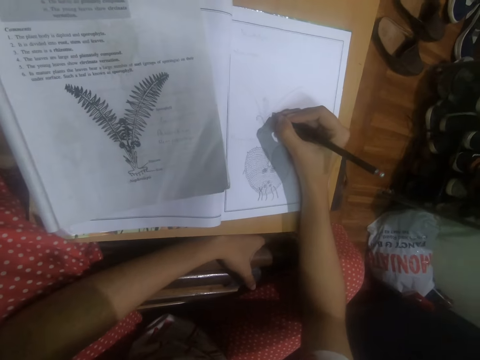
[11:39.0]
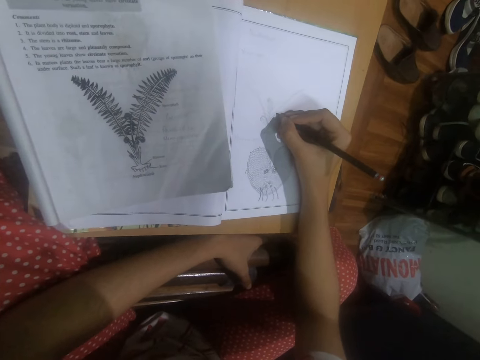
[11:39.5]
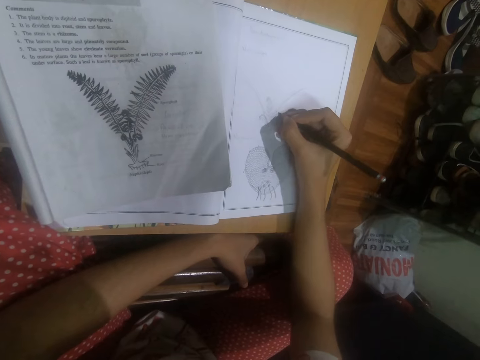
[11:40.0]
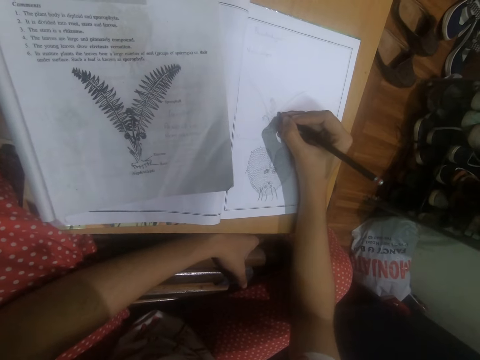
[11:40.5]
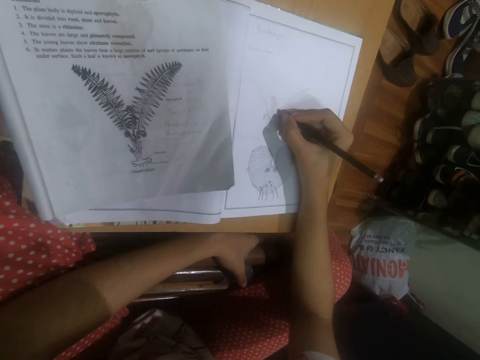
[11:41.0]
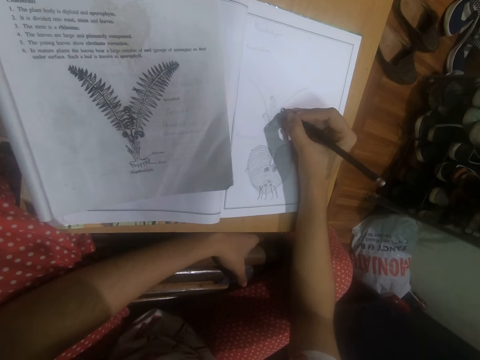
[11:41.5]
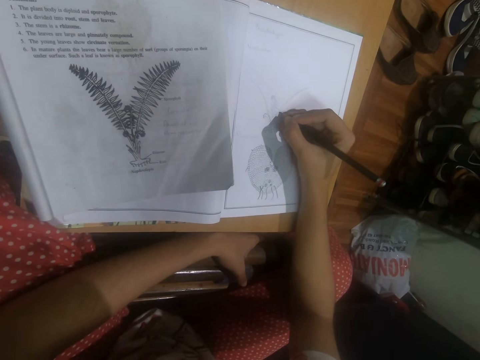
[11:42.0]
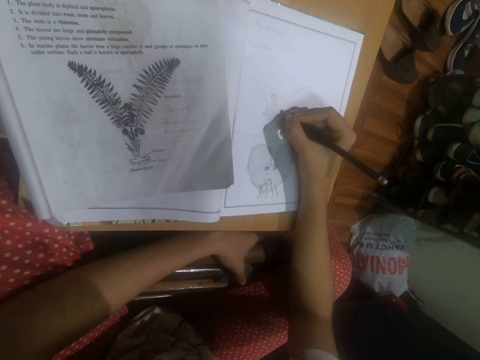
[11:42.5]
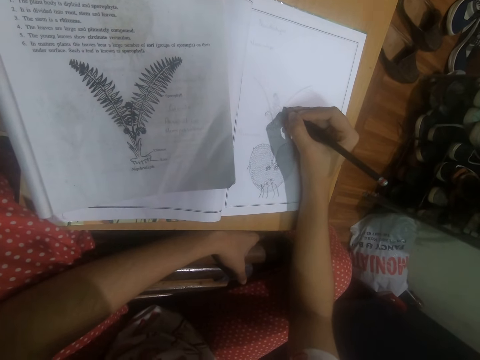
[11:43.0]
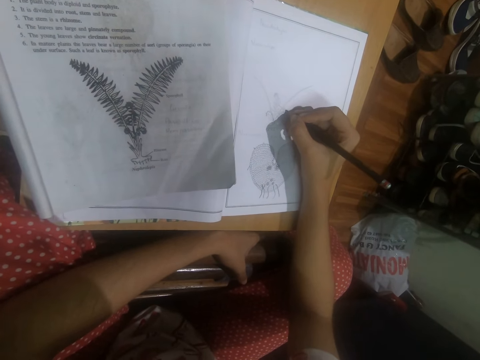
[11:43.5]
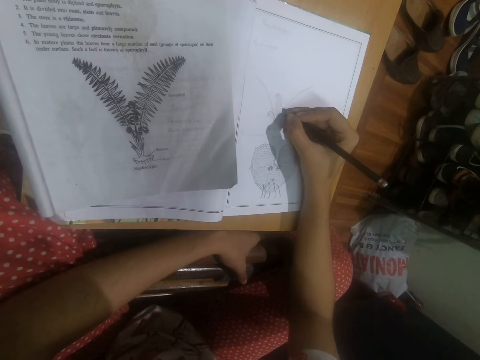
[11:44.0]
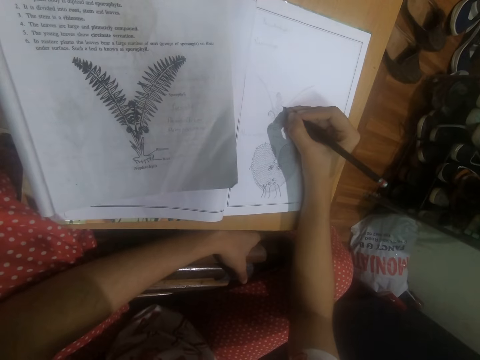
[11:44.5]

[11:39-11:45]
The camera wearer draws on the book with a pencil.

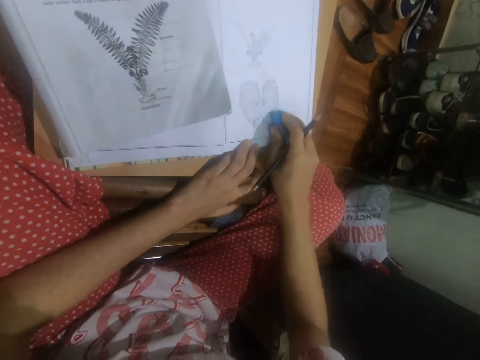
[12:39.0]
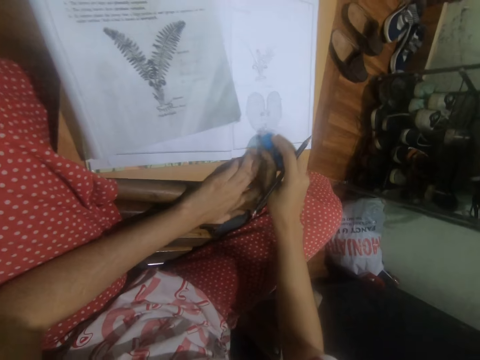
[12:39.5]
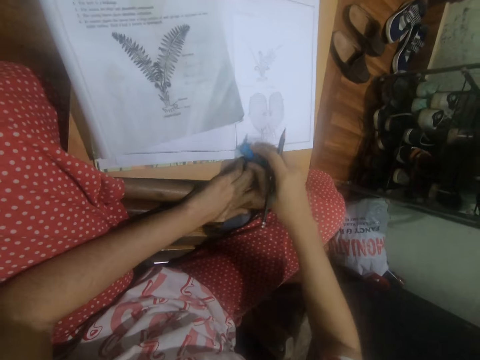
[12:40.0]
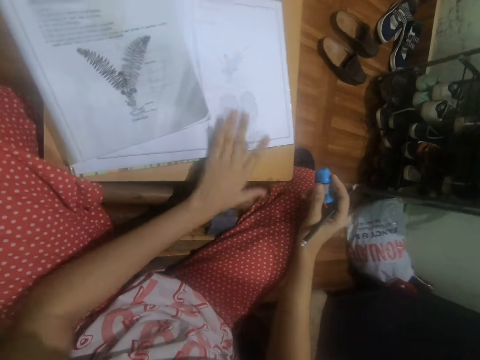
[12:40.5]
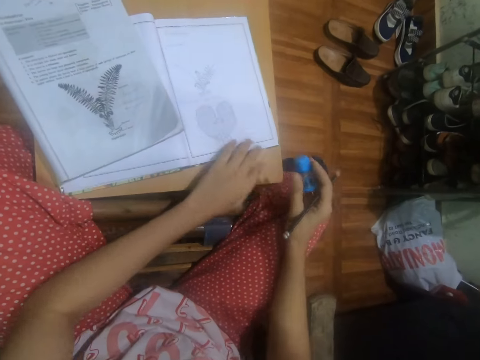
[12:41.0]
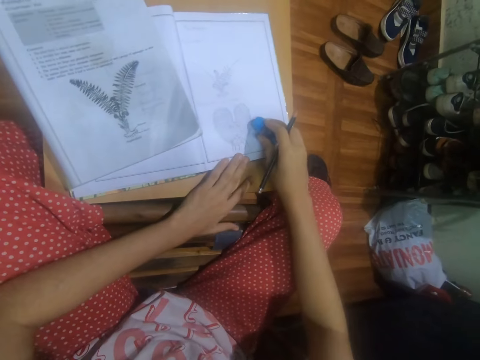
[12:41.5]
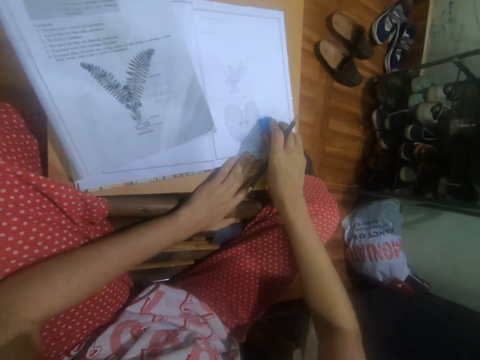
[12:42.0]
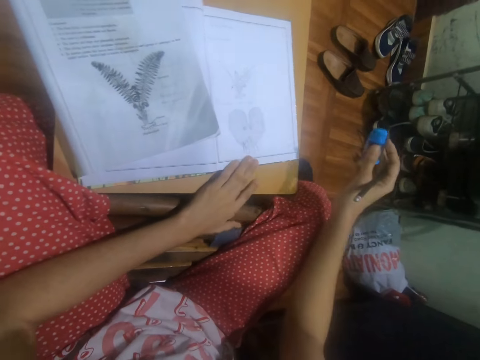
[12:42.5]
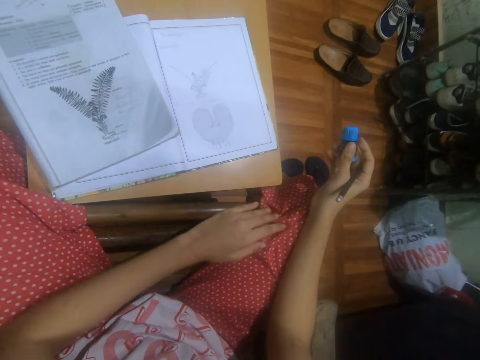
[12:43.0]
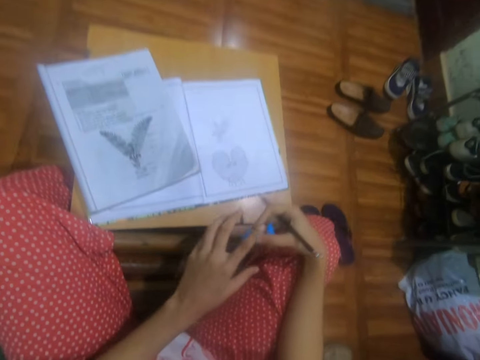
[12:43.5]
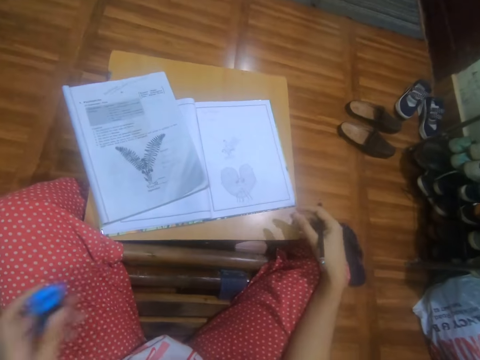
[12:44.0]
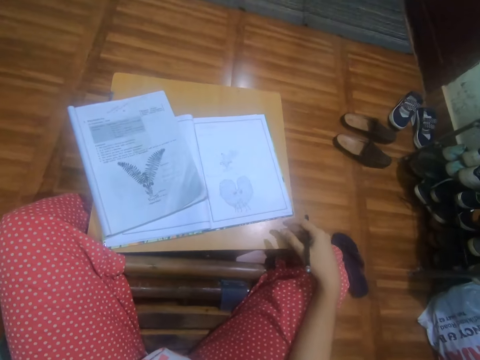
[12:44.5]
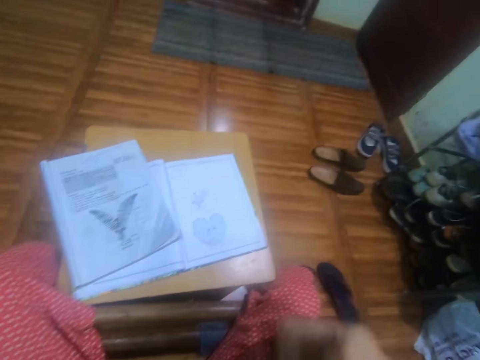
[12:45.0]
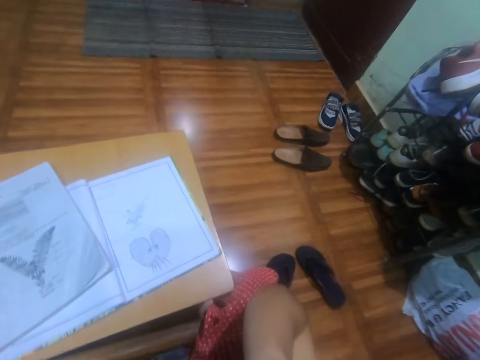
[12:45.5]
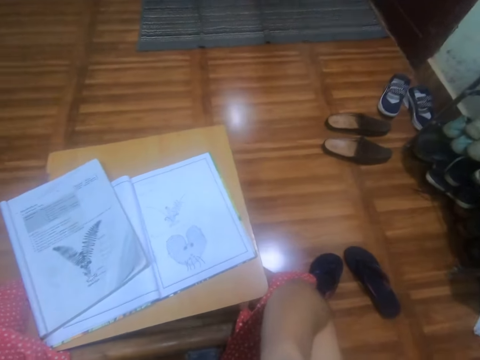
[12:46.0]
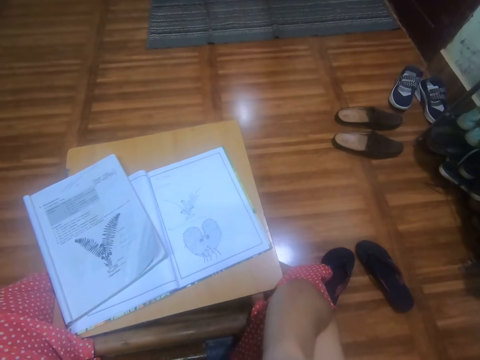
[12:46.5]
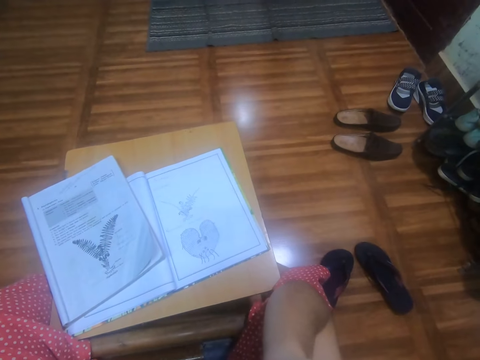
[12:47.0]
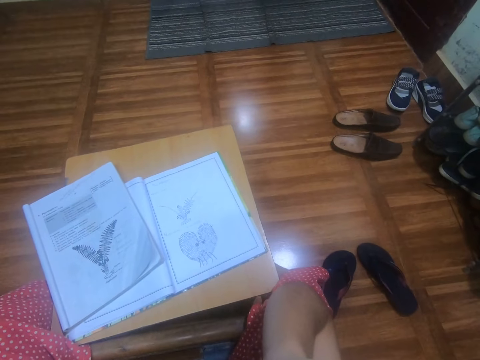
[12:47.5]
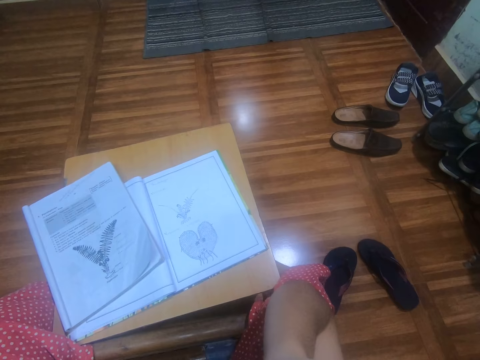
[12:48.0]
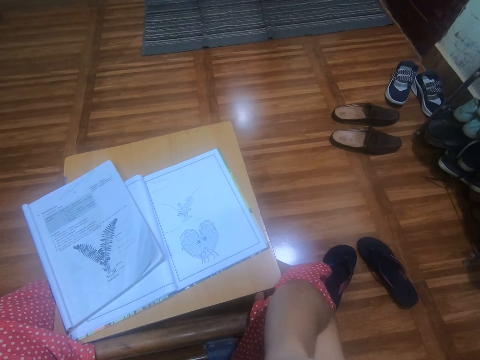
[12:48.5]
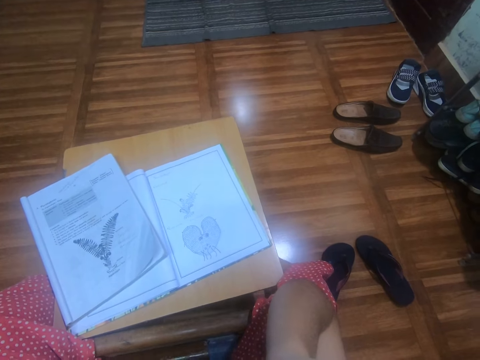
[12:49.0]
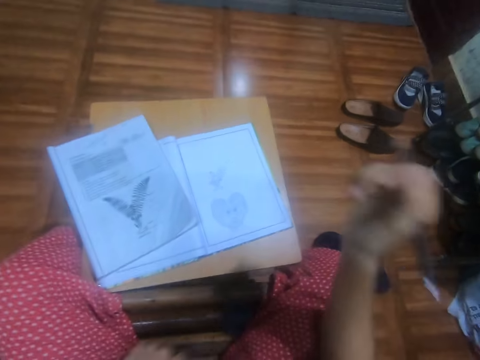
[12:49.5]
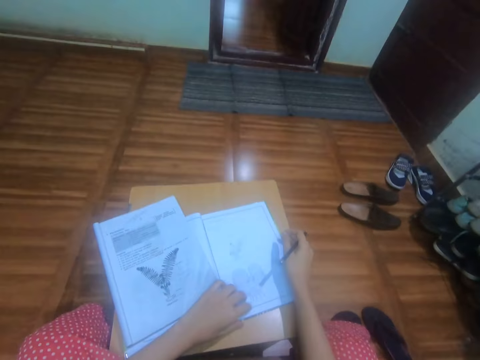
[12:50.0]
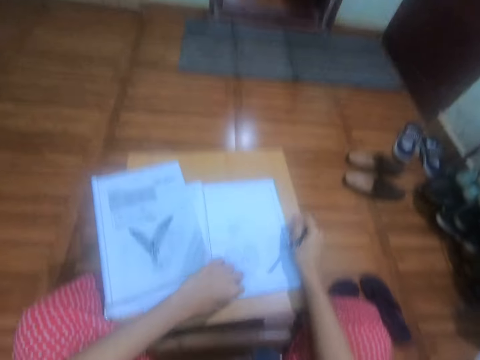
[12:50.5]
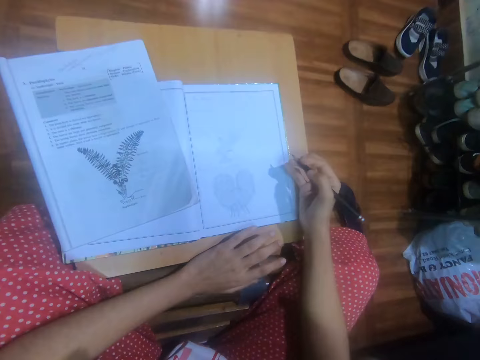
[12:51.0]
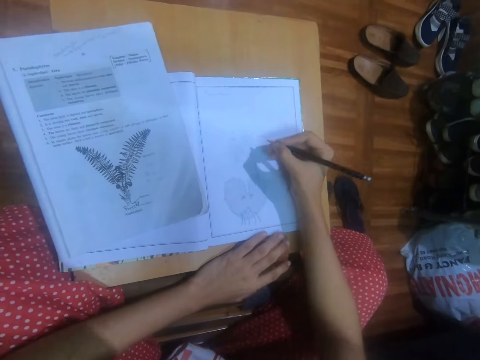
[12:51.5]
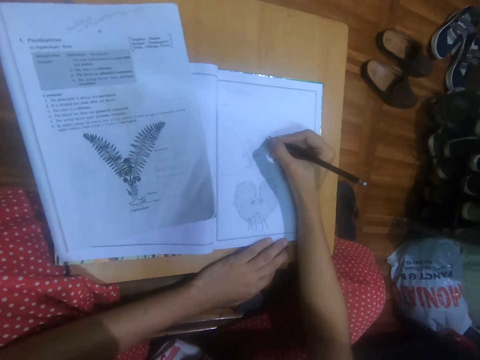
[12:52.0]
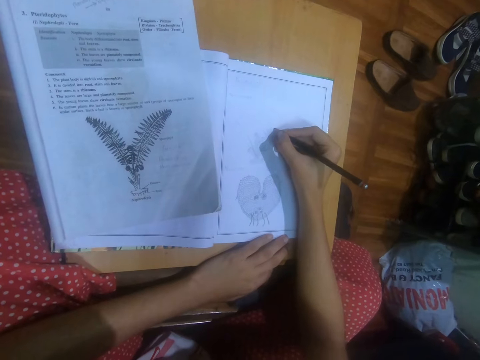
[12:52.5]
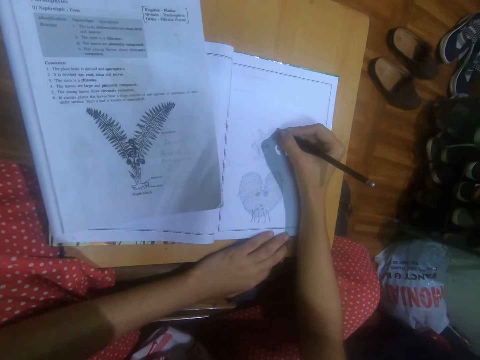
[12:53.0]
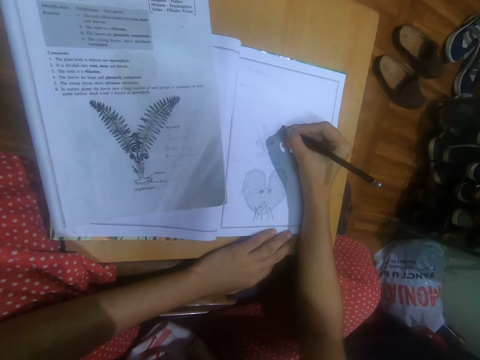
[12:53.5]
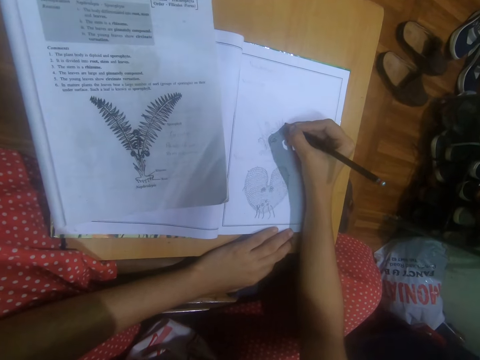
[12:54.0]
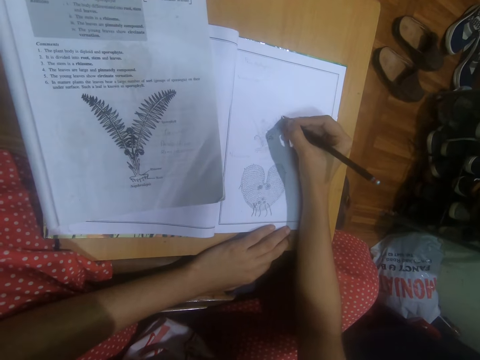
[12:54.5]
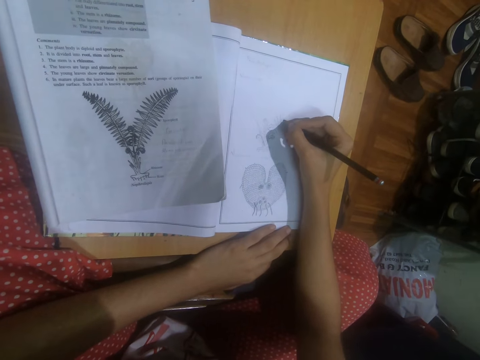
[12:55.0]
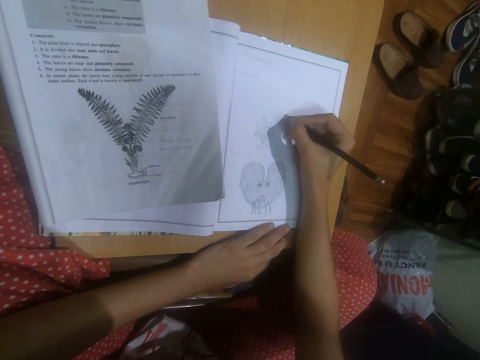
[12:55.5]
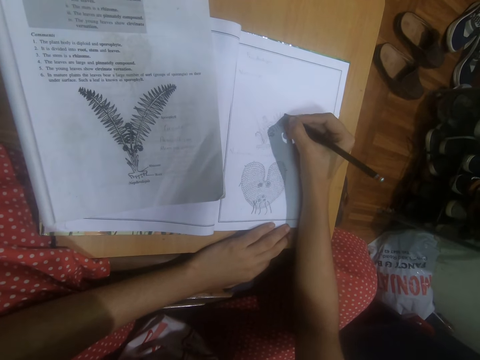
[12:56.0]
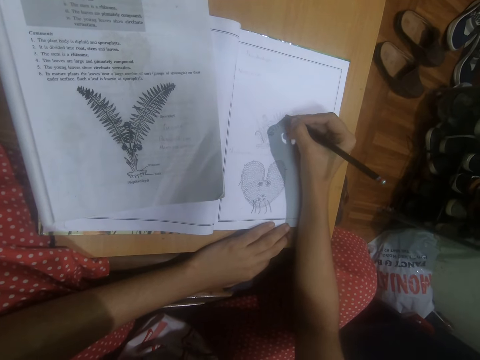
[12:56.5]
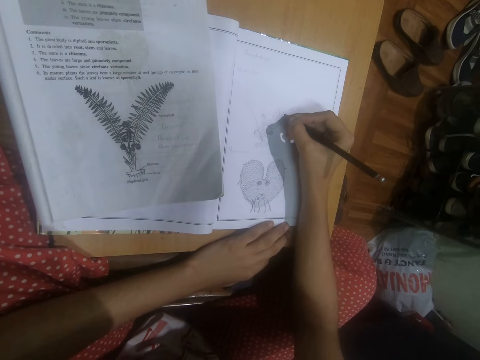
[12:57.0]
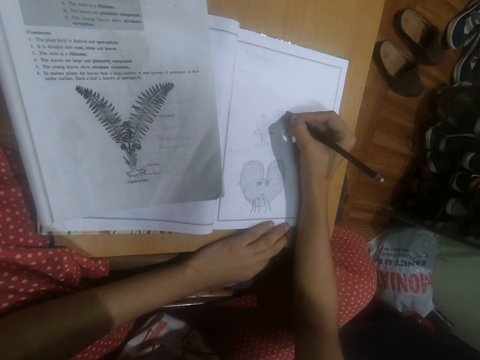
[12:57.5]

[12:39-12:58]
The camera wearer wipes the book with her left hand. She holds the book with her left hand. She erases the drawing in the book with the eraser in her right hand. She wipes the book with her left hand. She passes the eraser from her right hand to her left hand. She drops the eraser into the purse with her left hand. She touches her face with her right hand. She looks at the book. She adjusts the books on the table with both hands. She places her left hand on the table. She draws in the book with the pencil in her right hand.

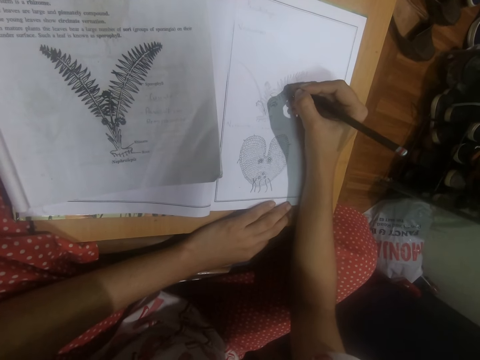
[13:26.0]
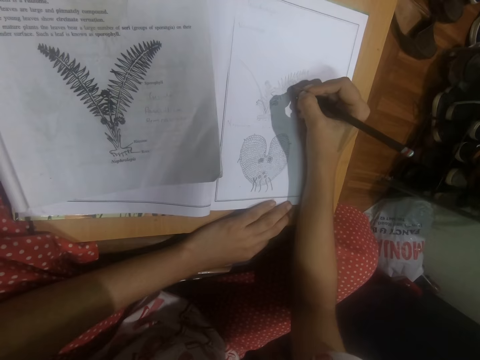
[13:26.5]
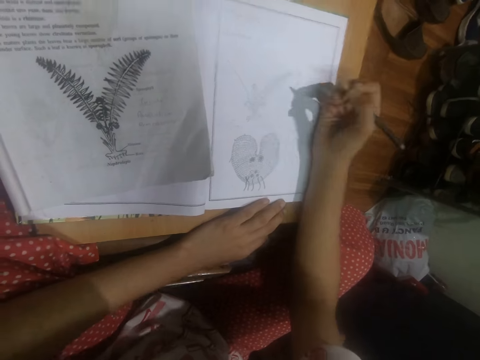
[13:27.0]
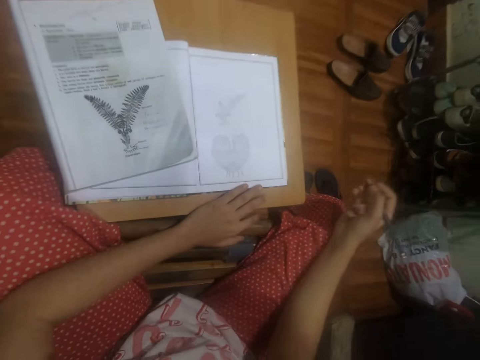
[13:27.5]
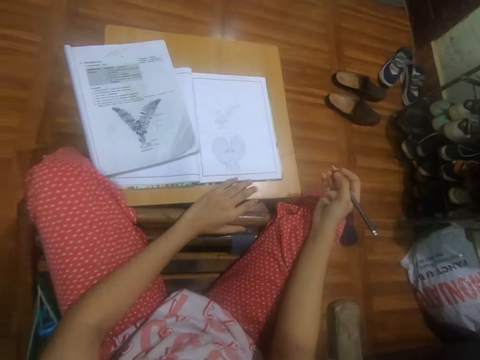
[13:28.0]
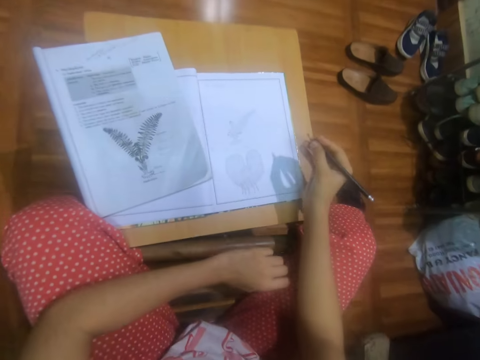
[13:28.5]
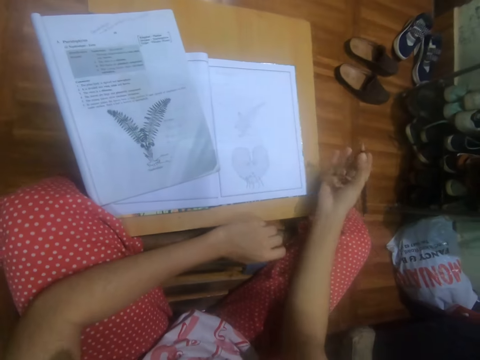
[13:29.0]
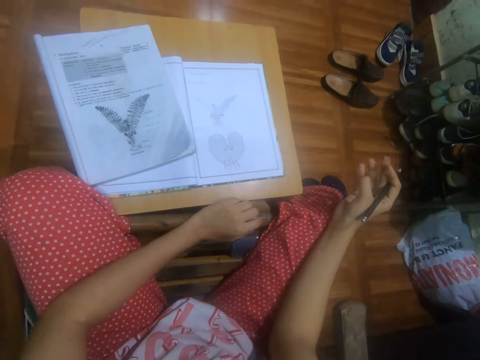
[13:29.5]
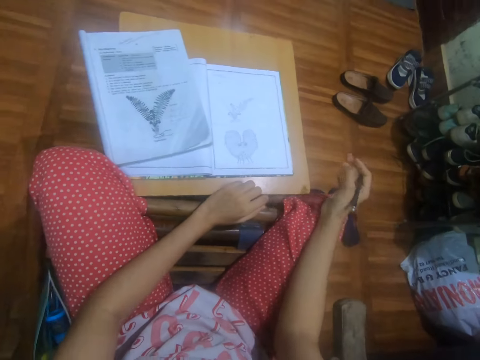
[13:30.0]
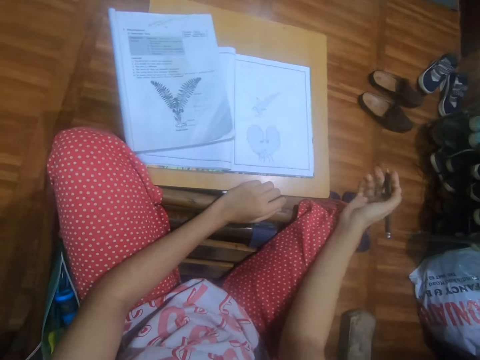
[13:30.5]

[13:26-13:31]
The camera wearer looks at the book.
